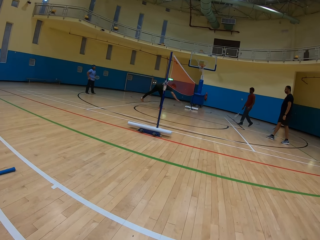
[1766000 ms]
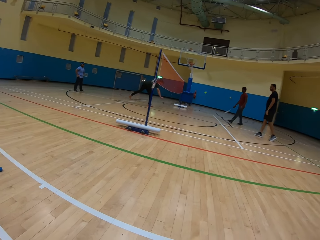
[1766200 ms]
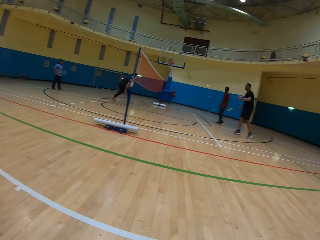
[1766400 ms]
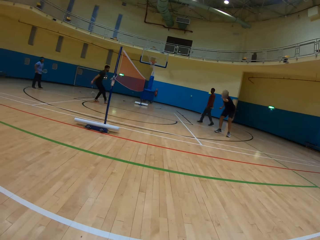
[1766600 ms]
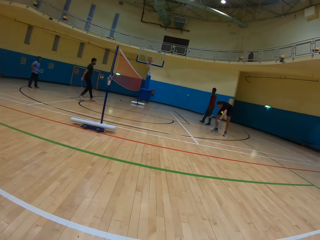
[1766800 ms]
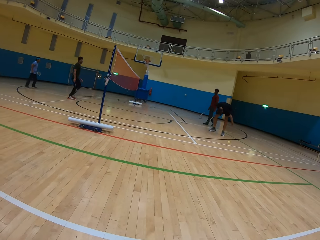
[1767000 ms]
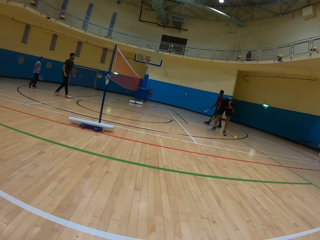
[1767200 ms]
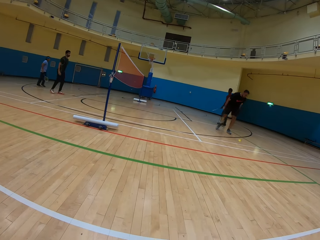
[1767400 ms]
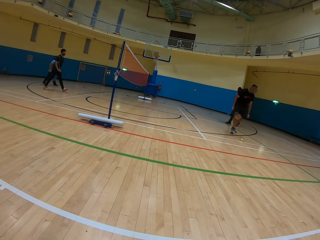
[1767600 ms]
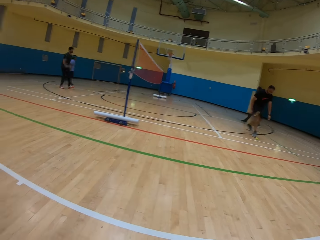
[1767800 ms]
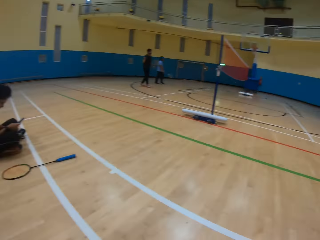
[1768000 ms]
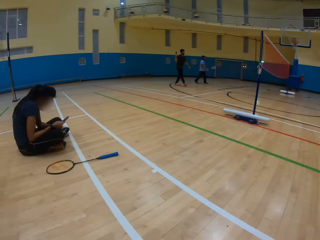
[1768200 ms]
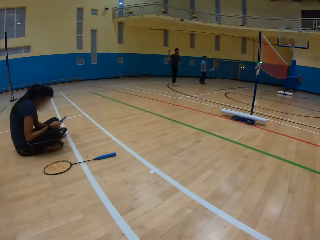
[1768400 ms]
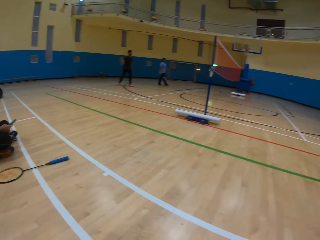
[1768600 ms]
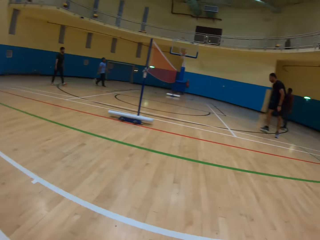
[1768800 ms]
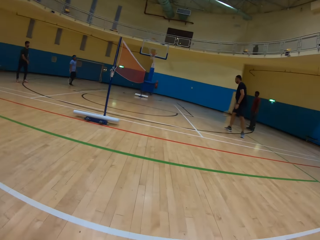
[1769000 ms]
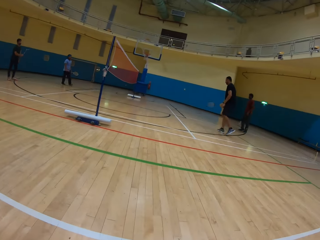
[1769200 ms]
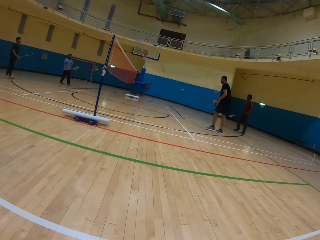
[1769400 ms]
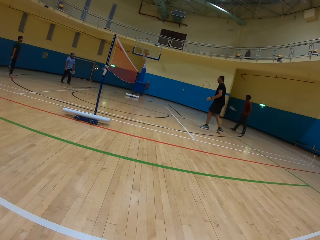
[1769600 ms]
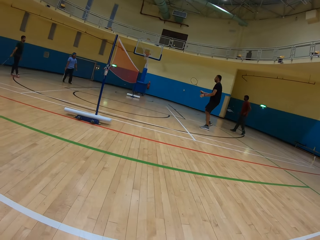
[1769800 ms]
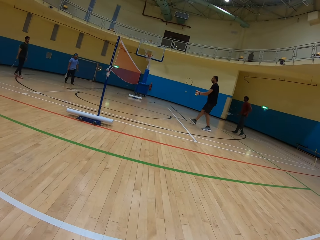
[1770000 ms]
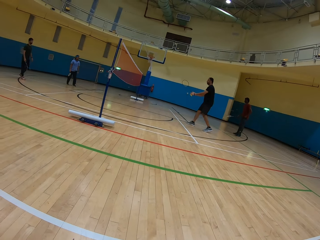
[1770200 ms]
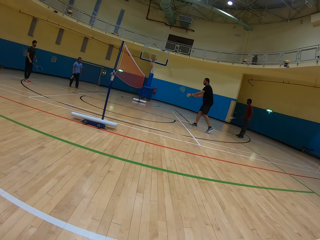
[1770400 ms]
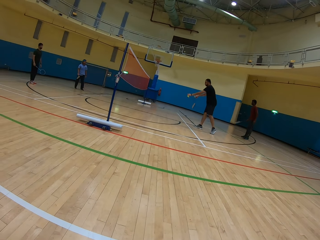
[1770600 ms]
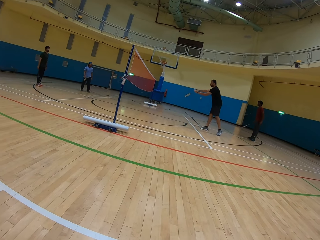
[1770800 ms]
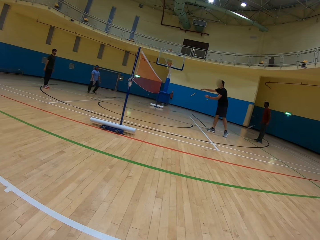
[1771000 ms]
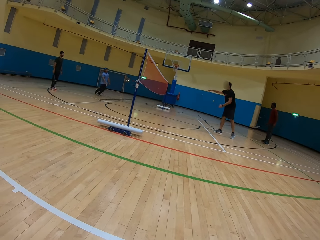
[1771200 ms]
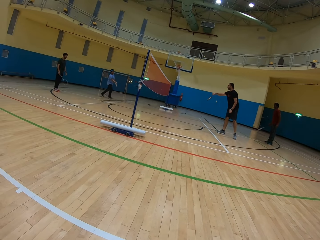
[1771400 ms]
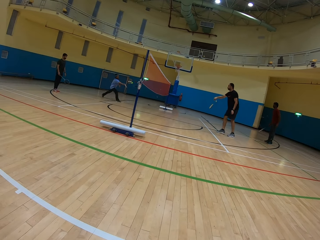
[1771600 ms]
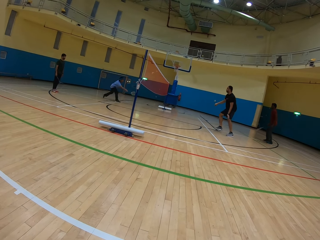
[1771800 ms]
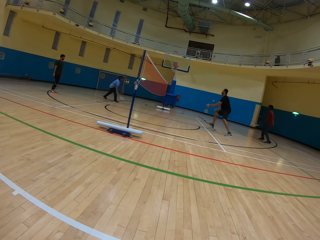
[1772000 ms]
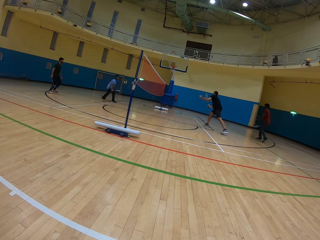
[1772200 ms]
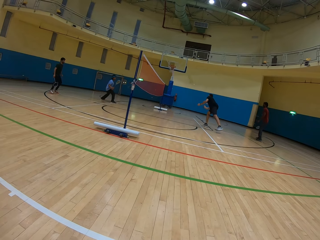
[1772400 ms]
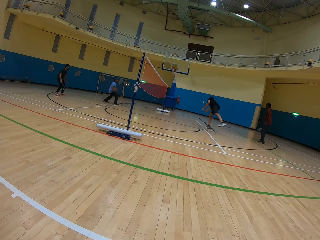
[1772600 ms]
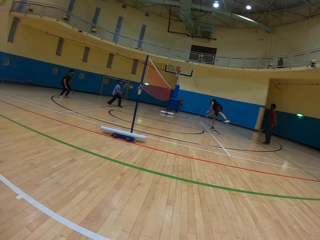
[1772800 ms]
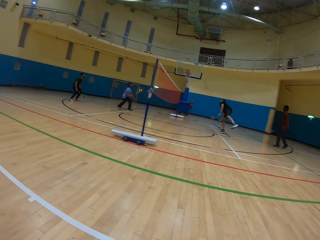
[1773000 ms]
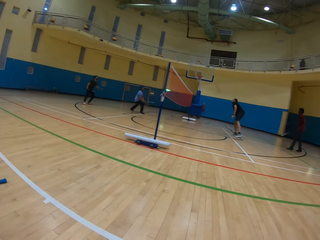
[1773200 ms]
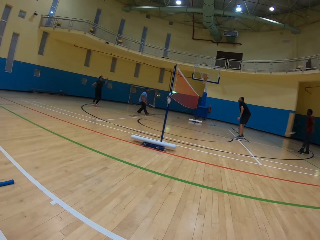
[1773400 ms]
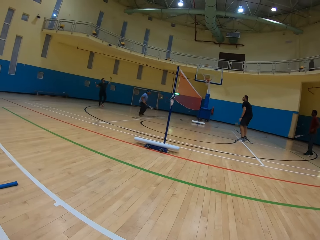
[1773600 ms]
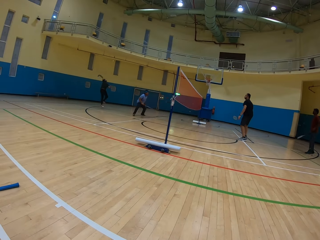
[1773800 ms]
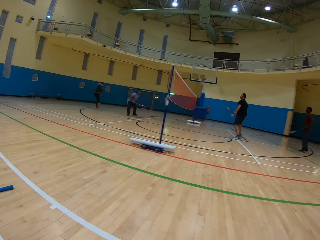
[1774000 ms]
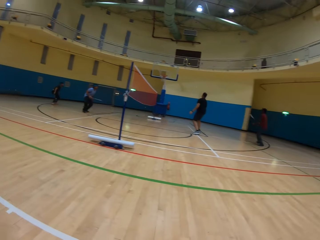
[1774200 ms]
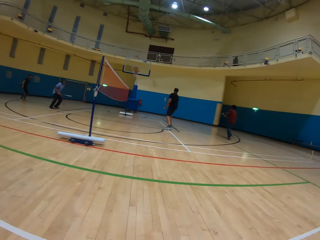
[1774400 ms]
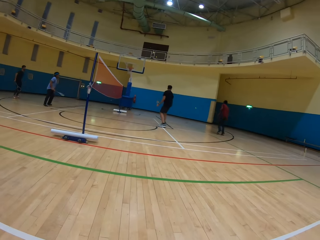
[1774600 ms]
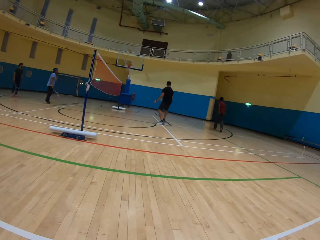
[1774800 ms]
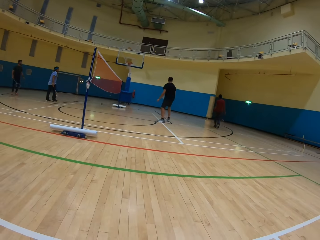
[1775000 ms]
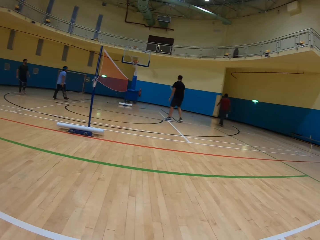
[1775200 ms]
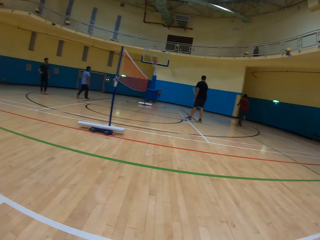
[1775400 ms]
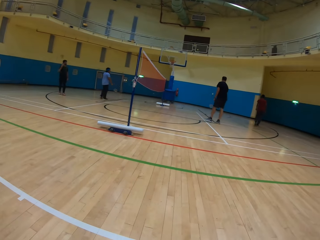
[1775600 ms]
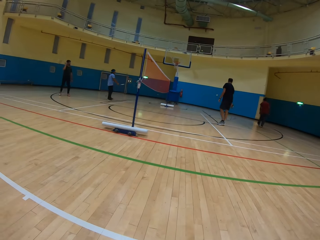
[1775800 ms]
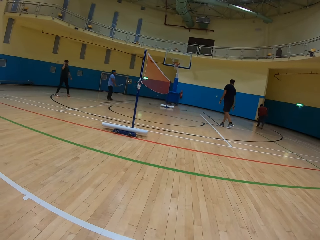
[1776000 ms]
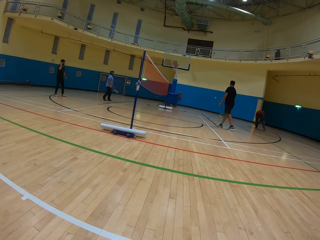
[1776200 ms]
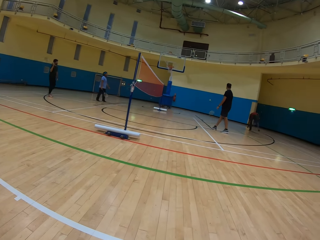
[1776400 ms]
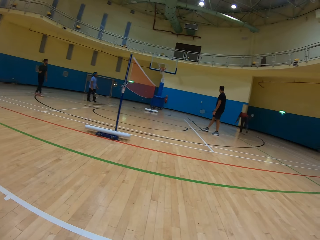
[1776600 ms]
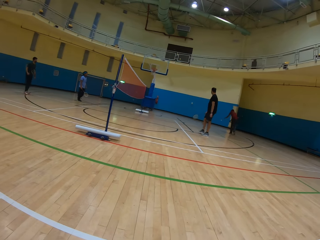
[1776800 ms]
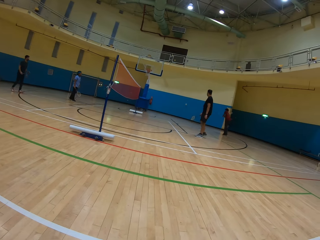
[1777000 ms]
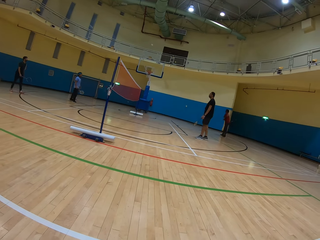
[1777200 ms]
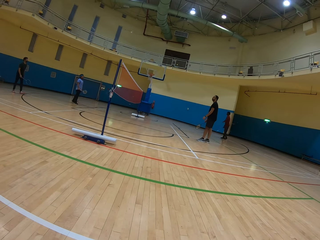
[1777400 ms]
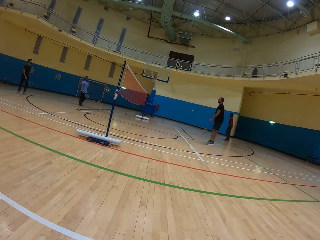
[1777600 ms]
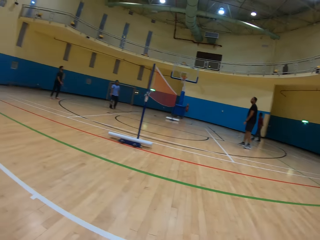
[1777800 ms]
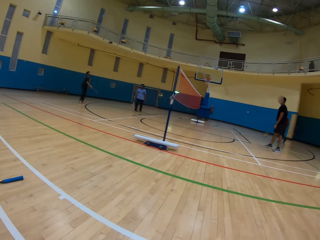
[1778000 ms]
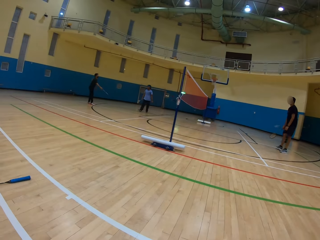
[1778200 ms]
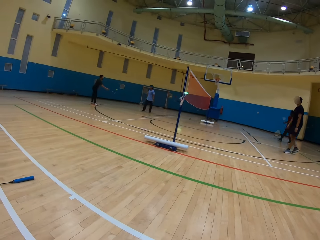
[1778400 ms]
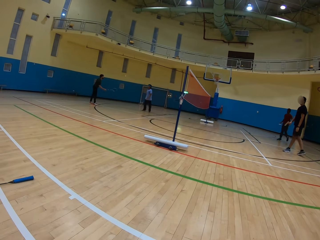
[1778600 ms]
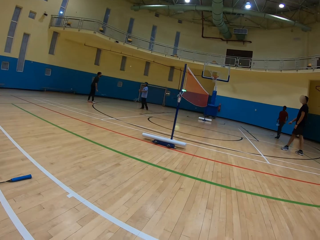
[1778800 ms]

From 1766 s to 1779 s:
A man picks the shuttlecock. The camera wearer looks at a woman. The man hits the shuttlecock. Another man hits the shuttlecock. The first man hits the shuttlecock. A third man hits the shuttlecock. A fourth man hits the shuttlecock.

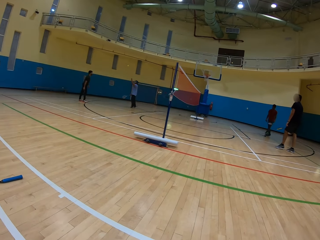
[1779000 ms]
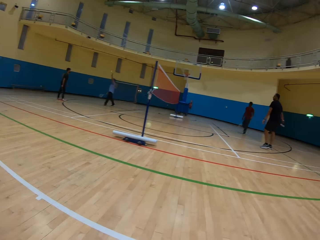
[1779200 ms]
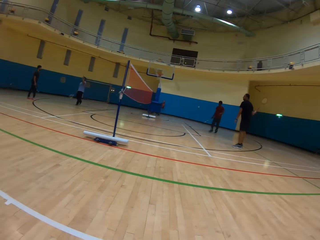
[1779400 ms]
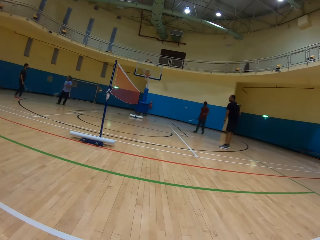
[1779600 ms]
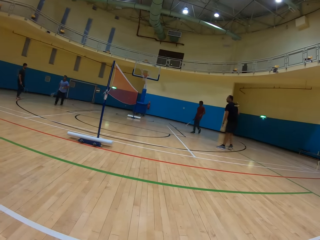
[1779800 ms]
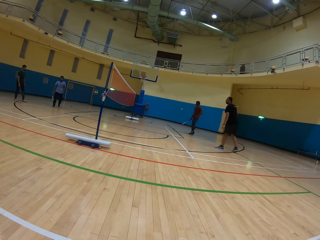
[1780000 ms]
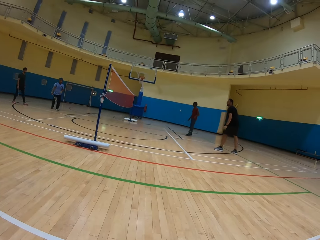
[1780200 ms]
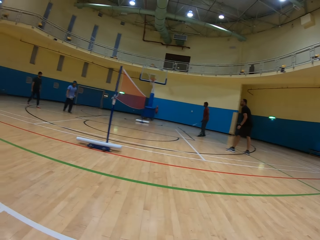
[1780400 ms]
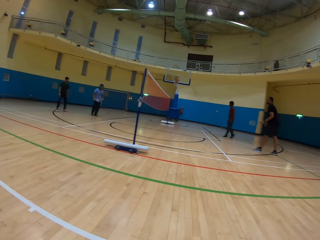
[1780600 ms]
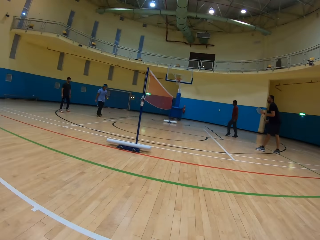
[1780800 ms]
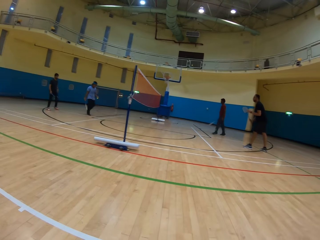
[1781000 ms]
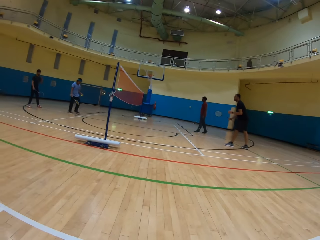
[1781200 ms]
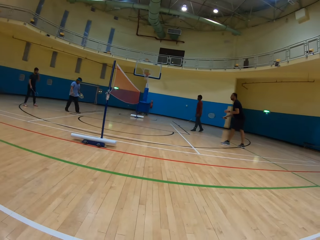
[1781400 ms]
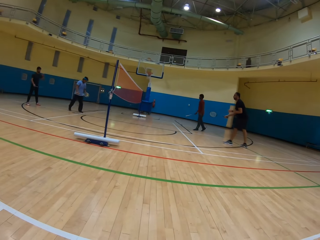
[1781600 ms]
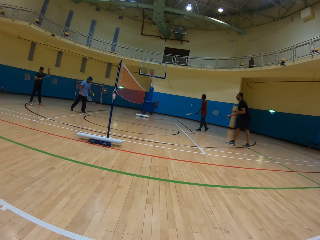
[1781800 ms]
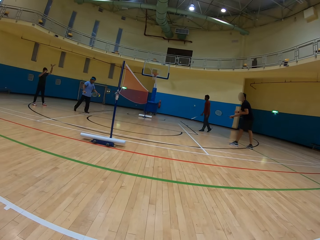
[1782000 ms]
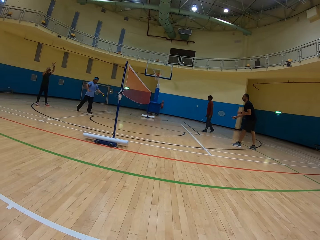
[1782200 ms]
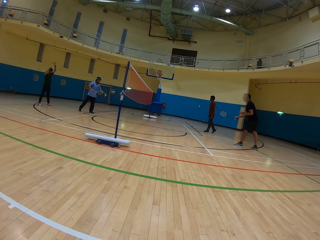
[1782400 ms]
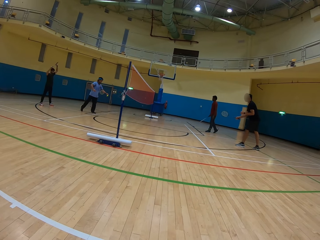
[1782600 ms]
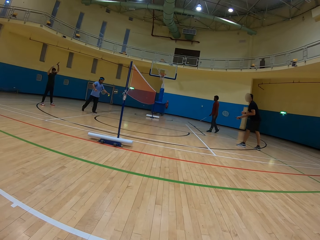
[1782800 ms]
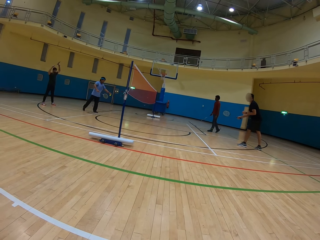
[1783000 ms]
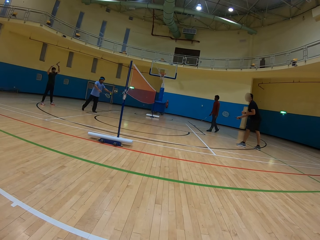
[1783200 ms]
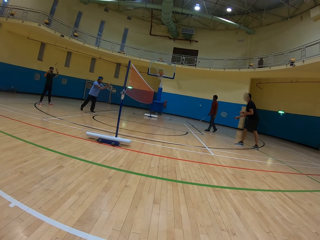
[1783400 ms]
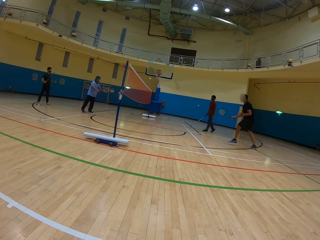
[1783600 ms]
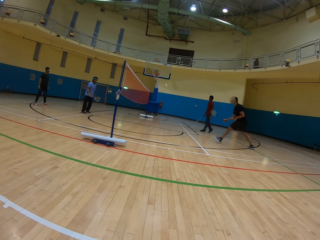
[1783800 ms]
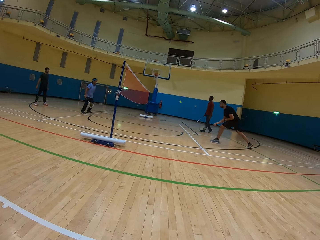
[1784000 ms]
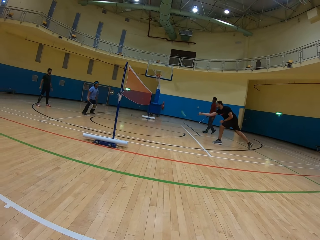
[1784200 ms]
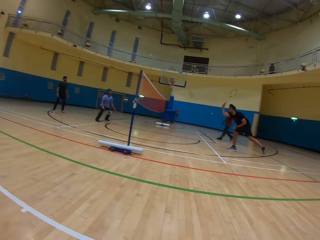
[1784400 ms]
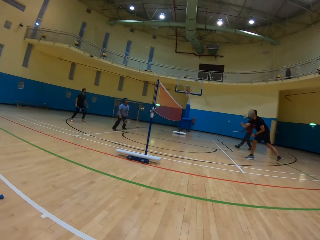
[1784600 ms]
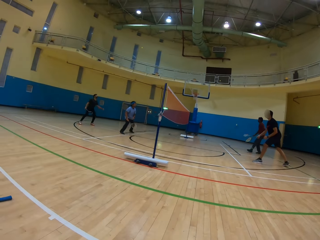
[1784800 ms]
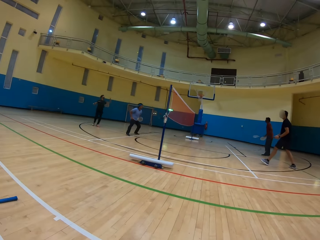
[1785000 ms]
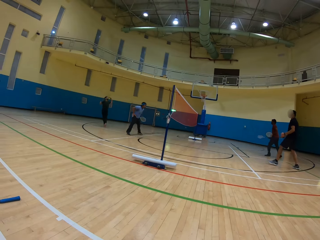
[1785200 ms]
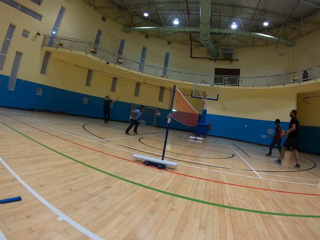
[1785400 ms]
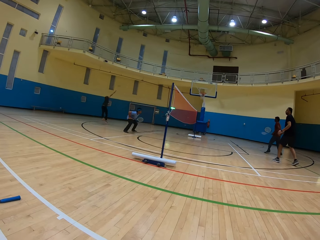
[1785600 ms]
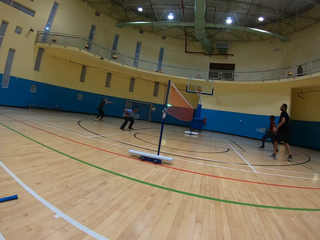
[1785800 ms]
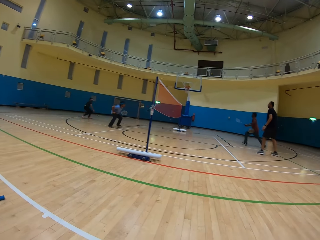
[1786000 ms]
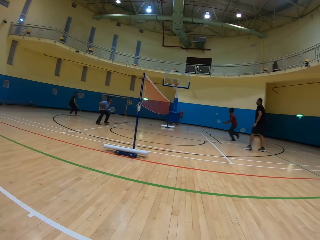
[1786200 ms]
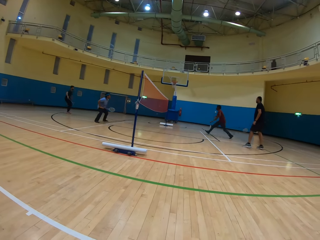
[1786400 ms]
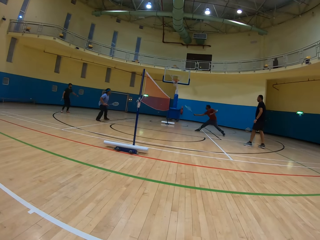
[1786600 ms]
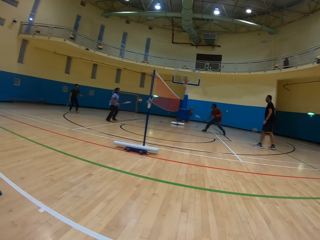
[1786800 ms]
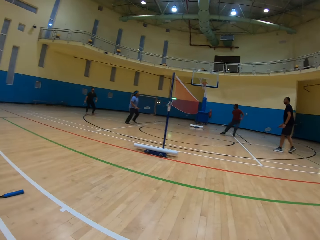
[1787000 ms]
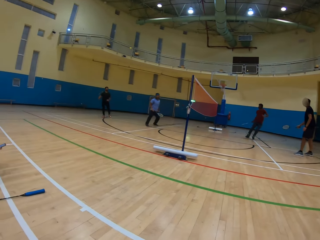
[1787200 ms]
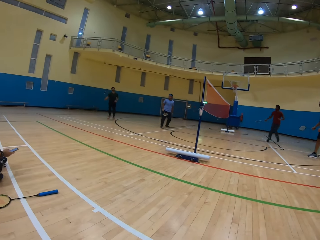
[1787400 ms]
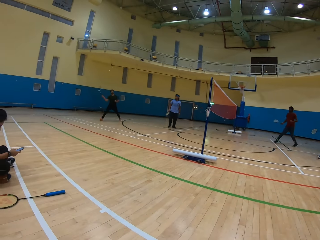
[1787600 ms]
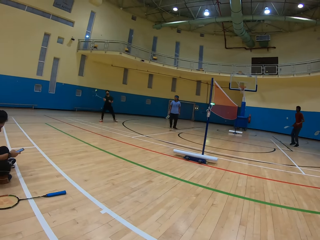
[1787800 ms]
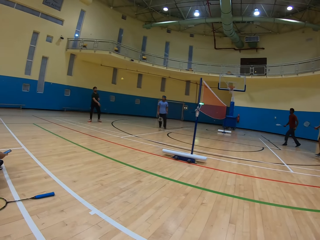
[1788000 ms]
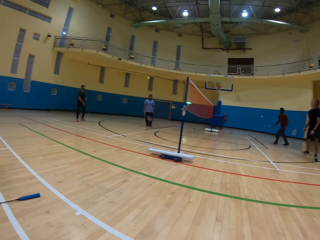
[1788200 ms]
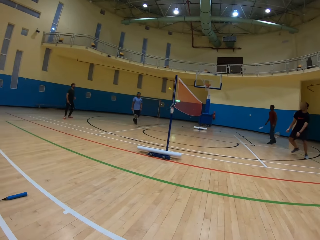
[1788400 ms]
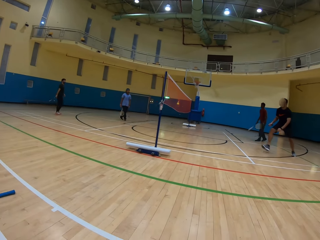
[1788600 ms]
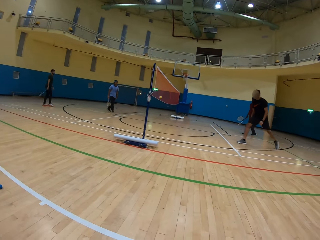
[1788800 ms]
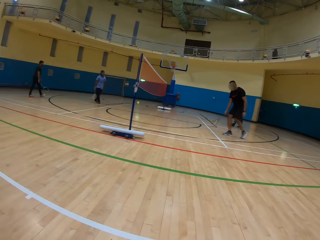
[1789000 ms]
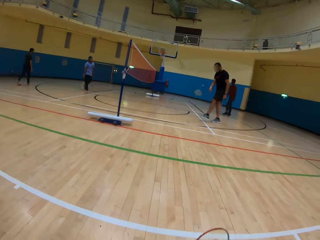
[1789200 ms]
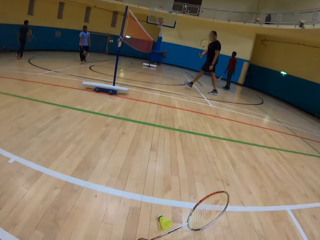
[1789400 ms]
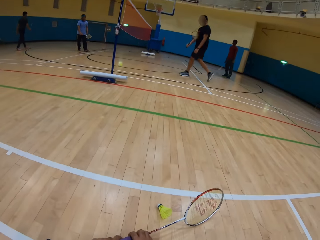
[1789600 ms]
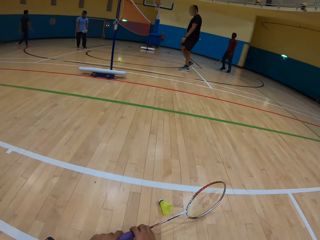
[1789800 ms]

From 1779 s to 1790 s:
A man hits the shuttlecock. Another man hits the shuttlecock. A third man hits the shuttlecock.
